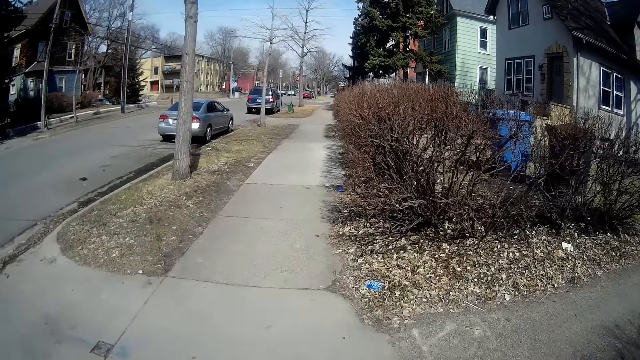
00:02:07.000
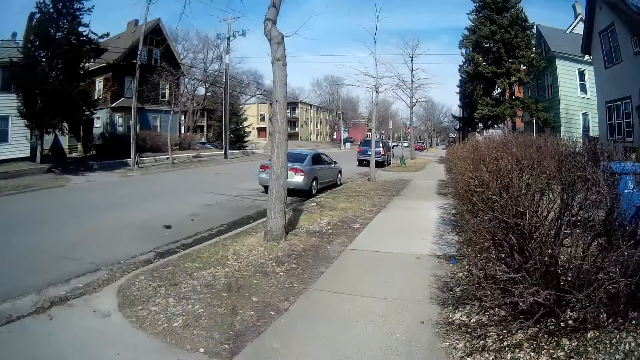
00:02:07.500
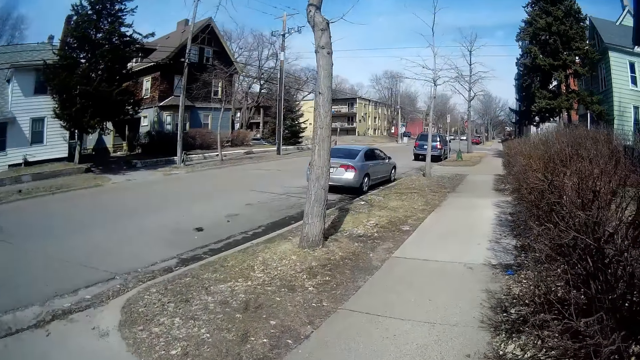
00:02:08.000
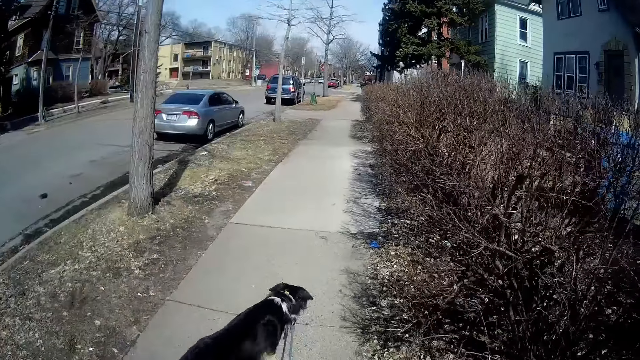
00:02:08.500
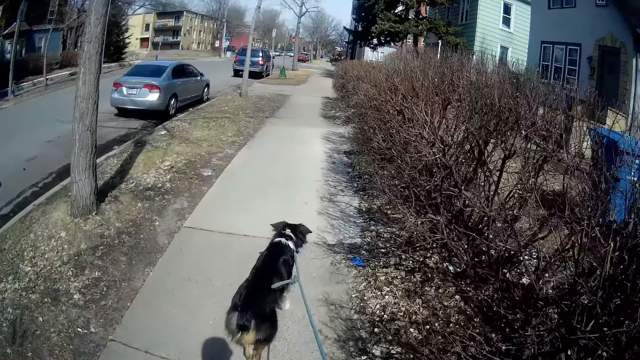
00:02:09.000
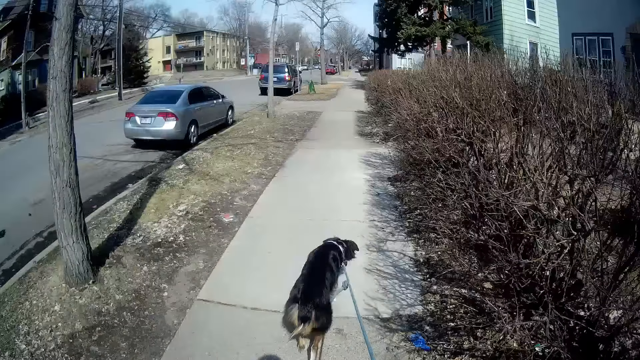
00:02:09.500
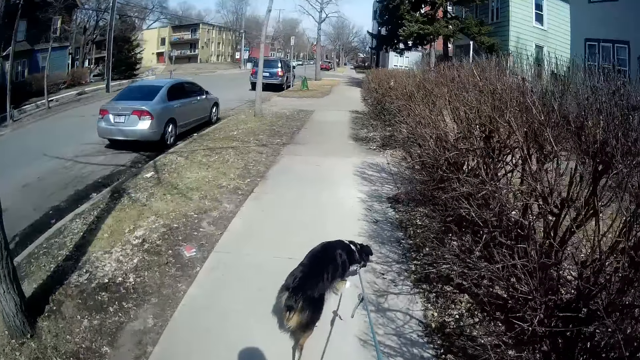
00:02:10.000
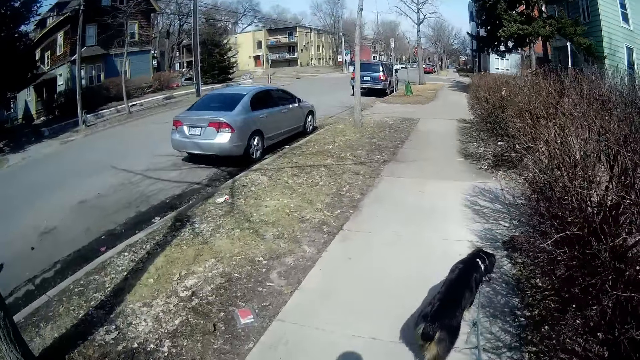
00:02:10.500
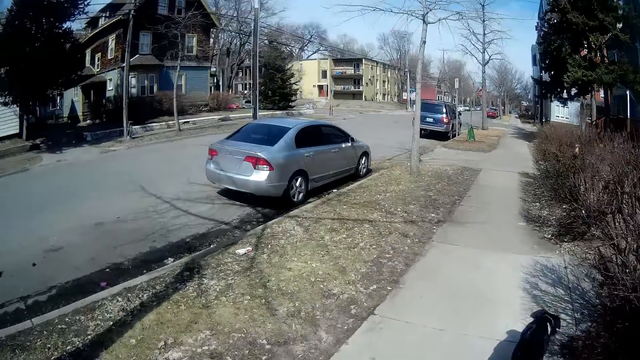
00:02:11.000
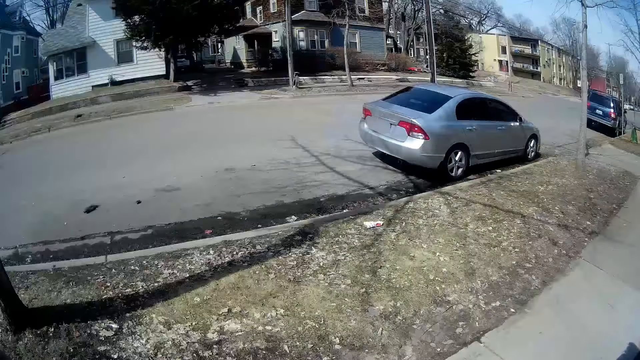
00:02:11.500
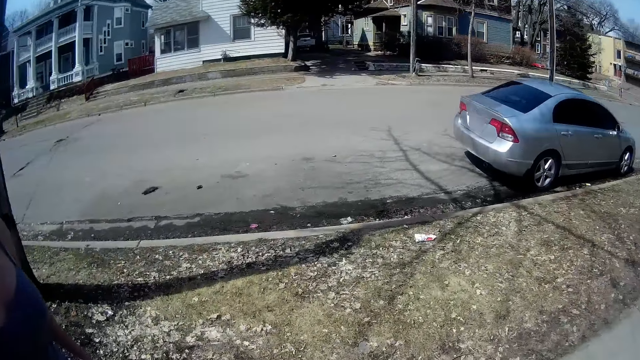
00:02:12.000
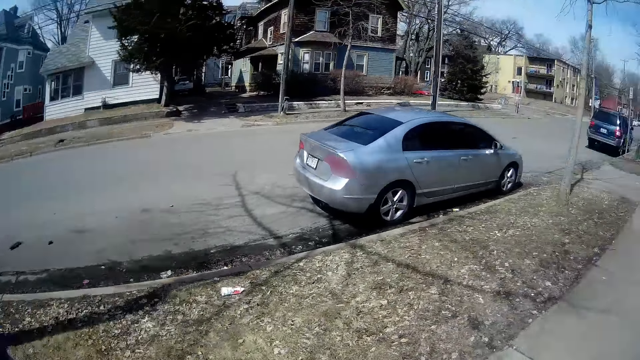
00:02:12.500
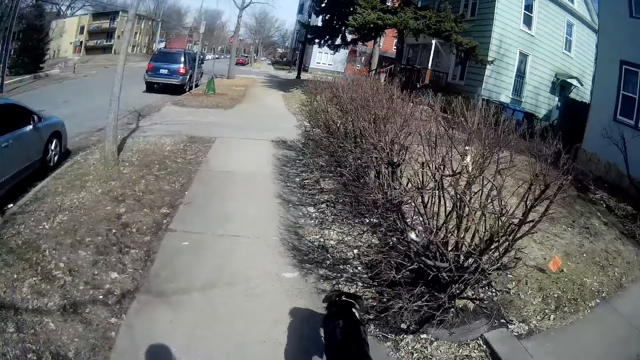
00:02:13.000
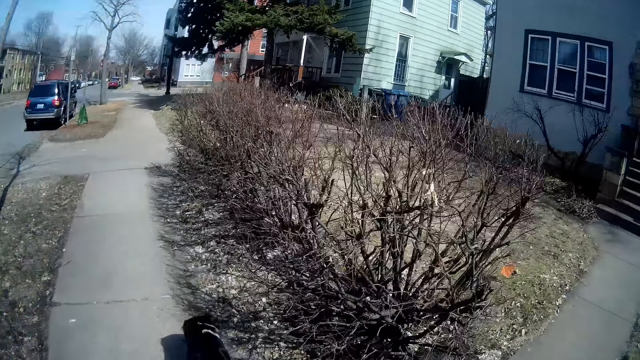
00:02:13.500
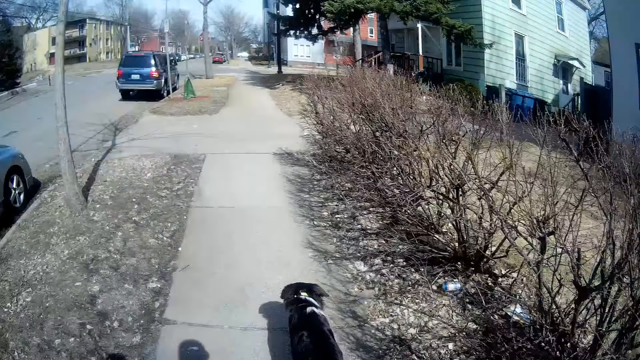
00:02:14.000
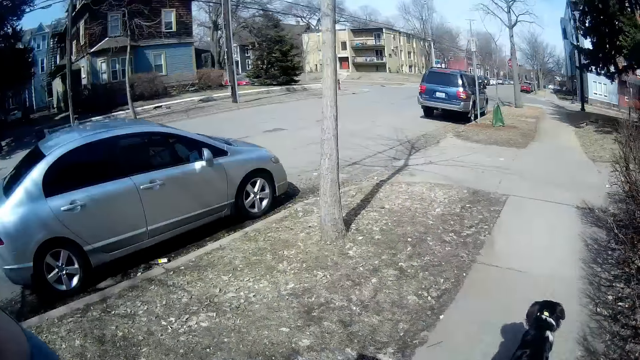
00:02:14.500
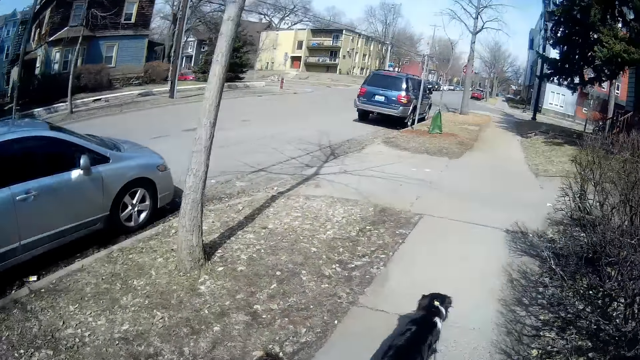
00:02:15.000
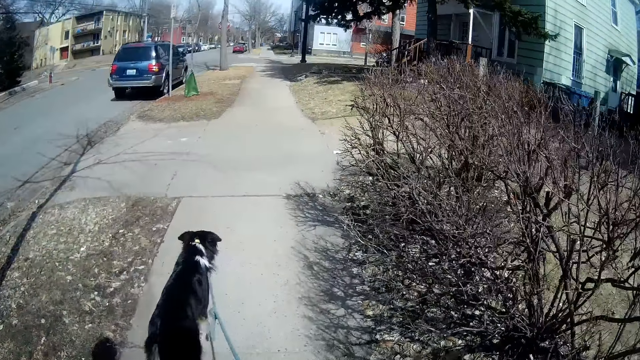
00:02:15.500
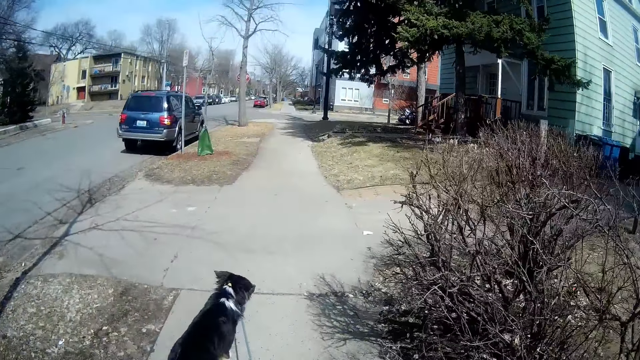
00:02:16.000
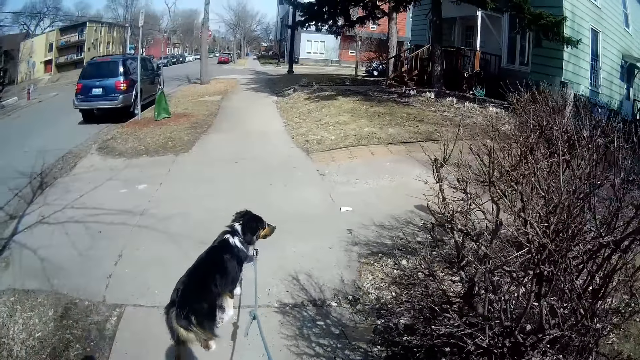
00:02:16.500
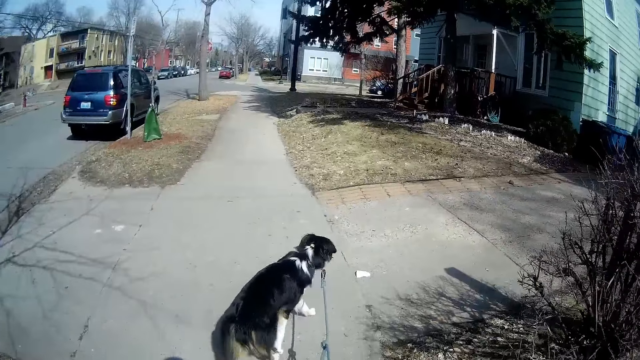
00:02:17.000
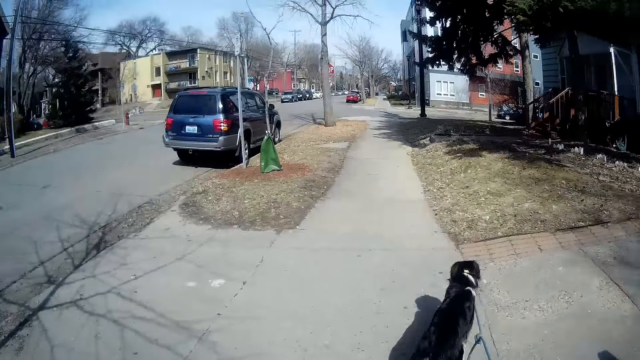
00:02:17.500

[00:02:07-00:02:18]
The camera wearer walks on the sidewalk. They look around the tarmac road.

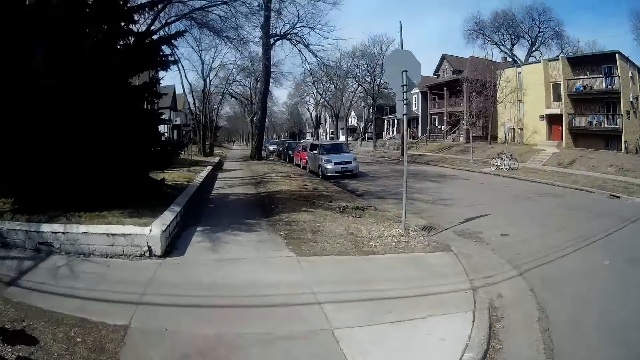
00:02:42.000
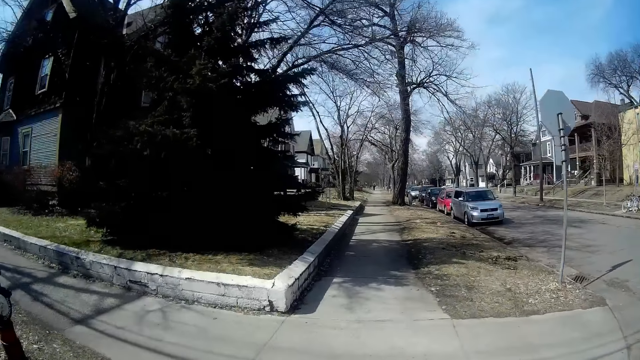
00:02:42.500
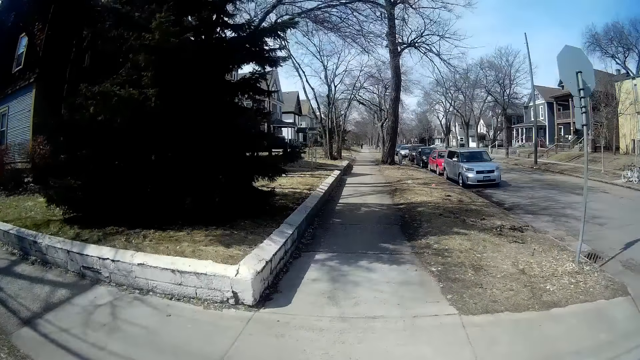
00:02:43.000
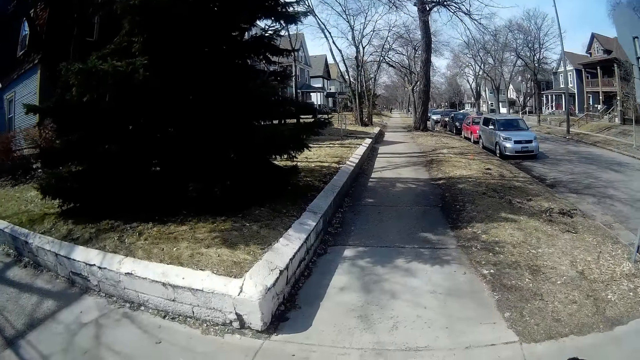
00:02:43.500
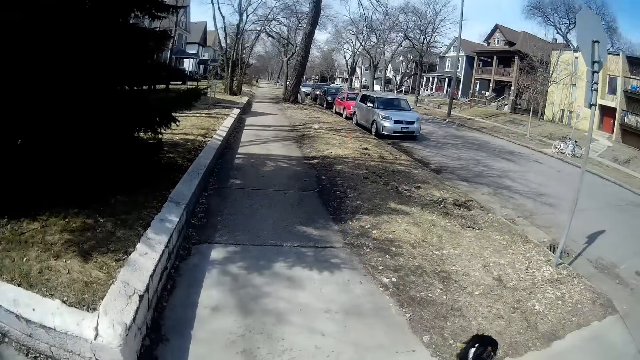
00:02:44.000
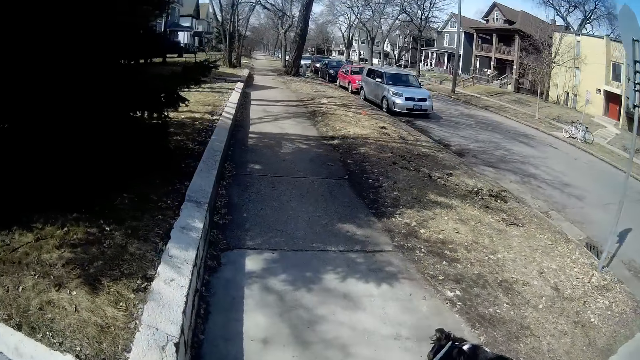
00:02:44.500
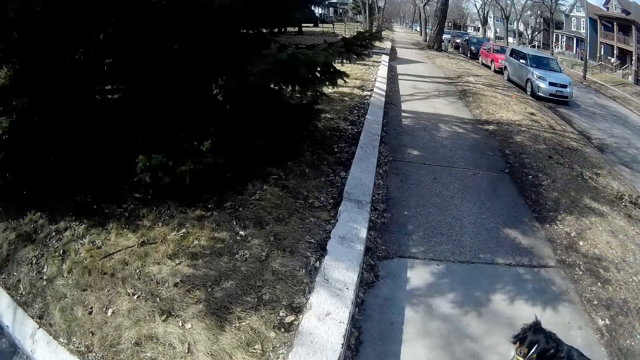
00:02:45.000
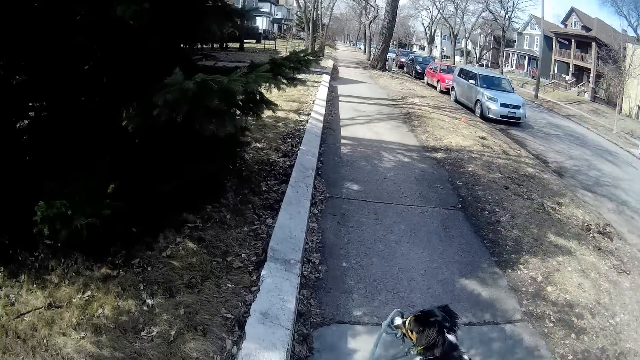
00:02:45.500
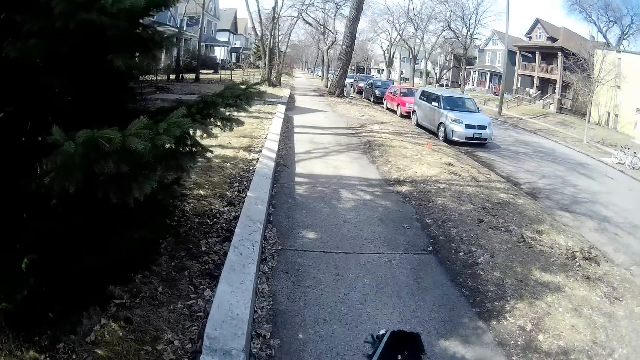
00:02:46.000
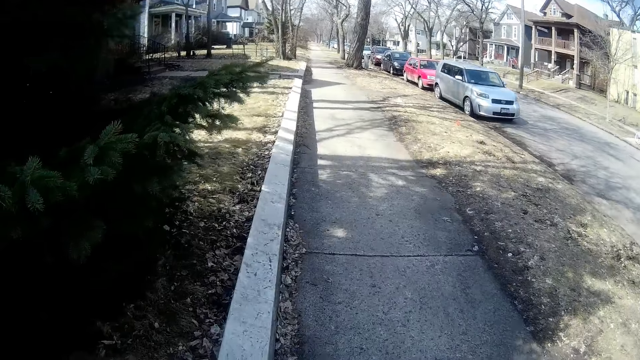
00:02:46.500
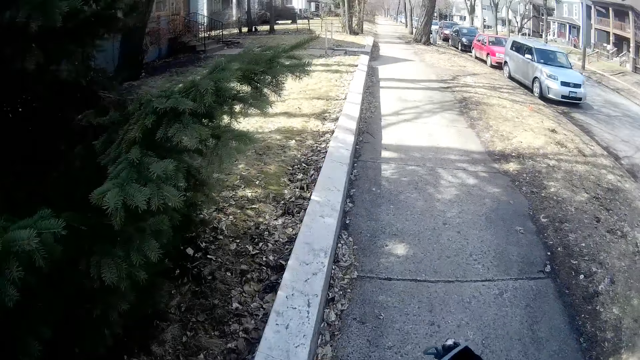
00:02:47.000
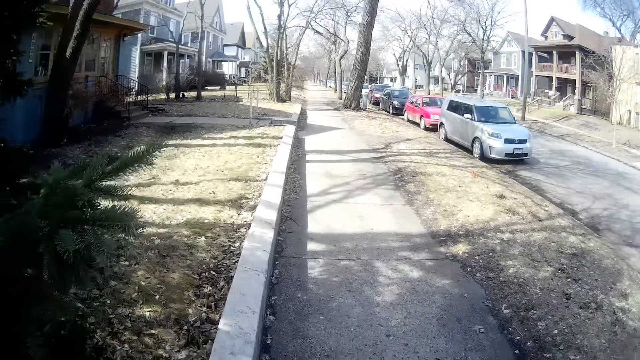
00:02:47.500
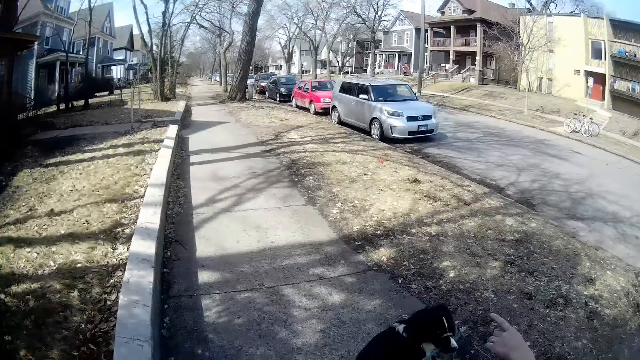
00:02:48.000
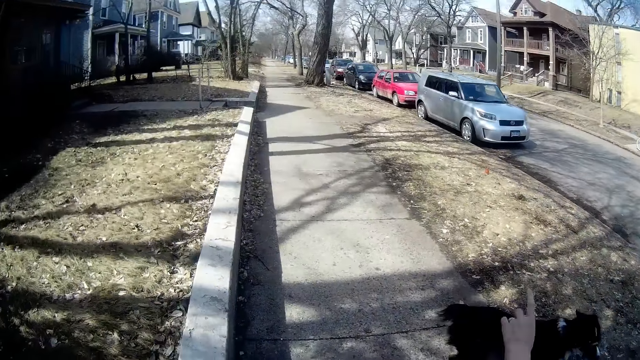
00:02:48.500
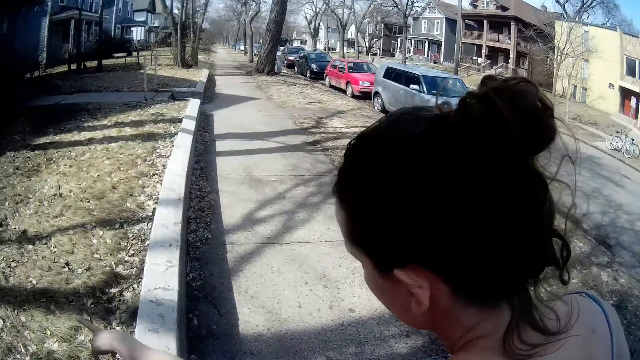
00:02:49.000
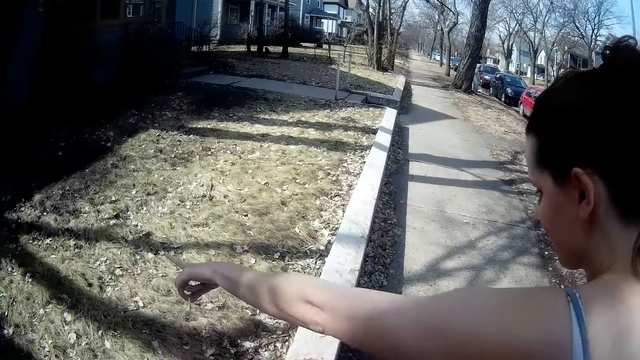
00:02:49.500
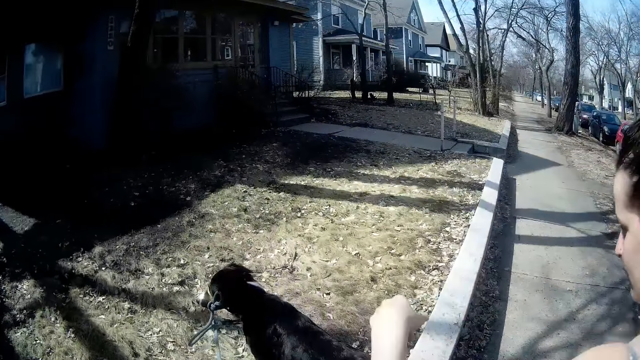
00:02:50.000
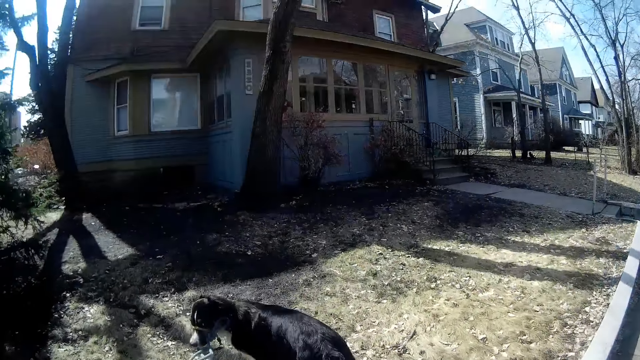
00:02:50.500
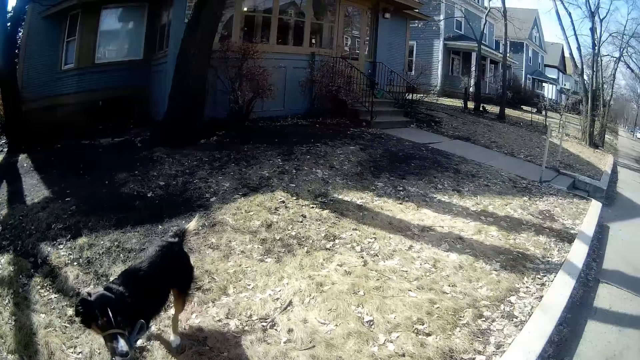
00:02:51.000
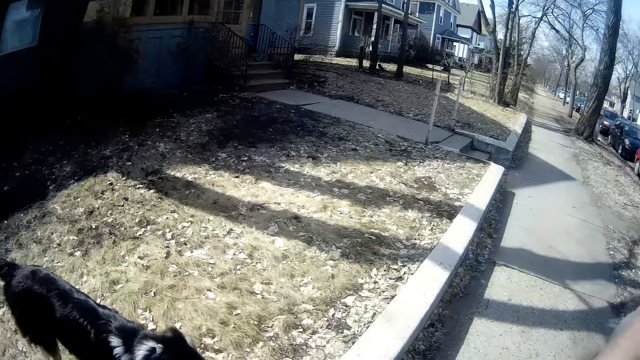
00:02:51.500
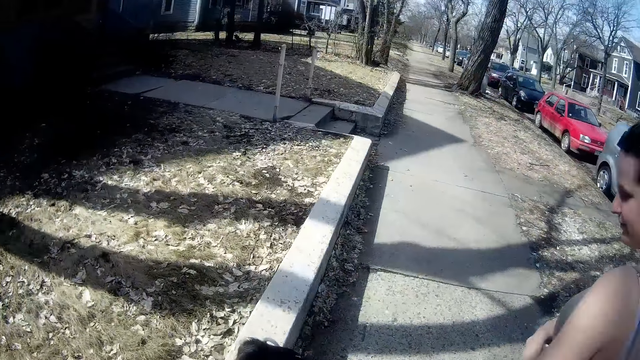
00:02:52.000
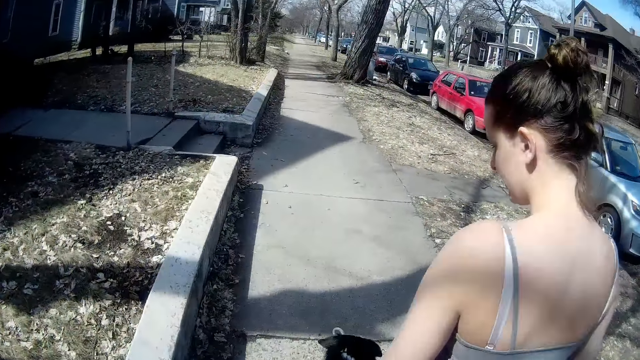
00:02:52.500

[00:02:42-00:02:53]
The camera wearer walks on the sidewalk. A woman walks in front of the camera wearer. The woman points forward on the other side of the pavement. The camera wearer keeps walking.
